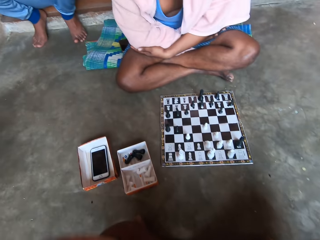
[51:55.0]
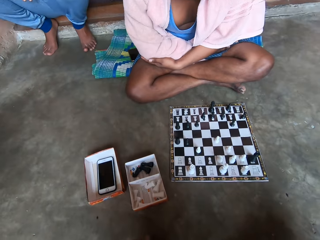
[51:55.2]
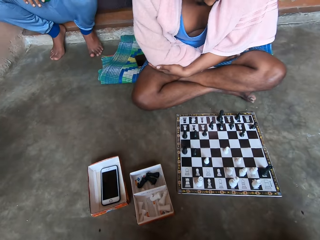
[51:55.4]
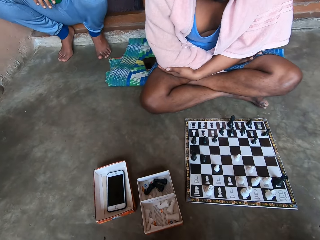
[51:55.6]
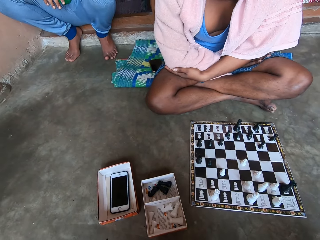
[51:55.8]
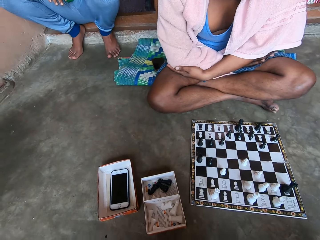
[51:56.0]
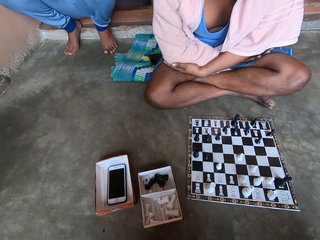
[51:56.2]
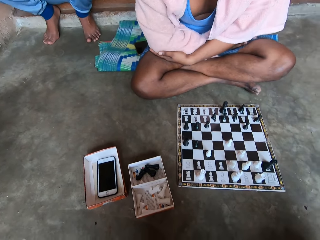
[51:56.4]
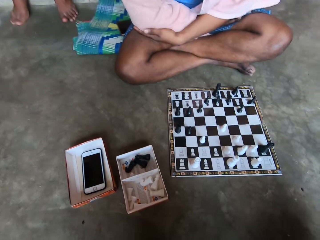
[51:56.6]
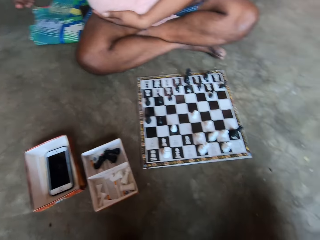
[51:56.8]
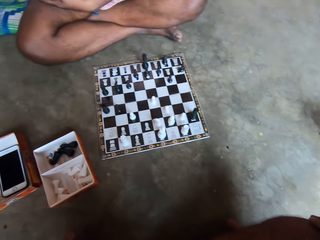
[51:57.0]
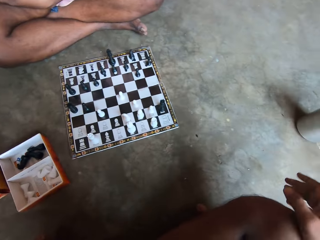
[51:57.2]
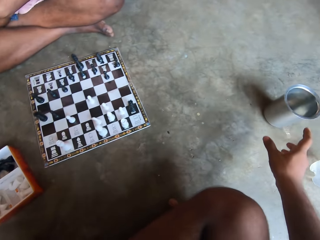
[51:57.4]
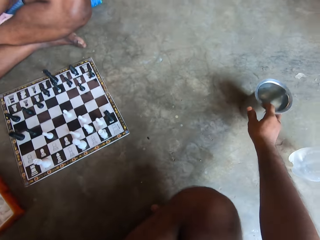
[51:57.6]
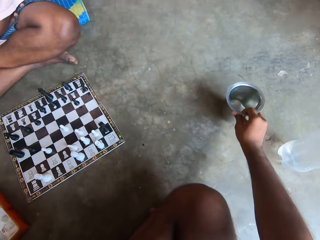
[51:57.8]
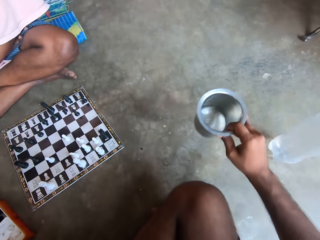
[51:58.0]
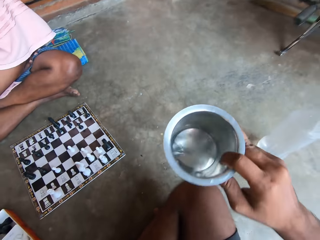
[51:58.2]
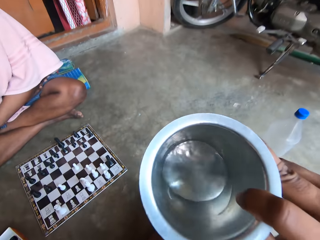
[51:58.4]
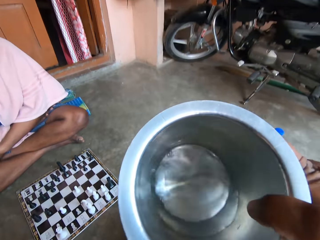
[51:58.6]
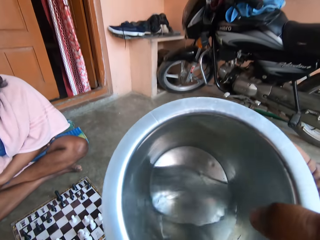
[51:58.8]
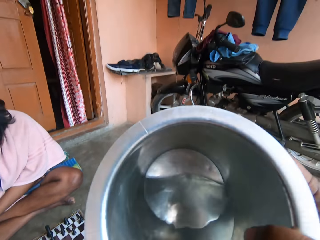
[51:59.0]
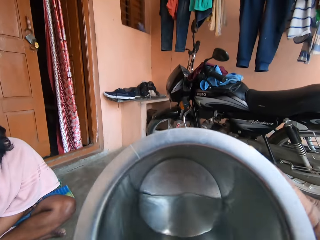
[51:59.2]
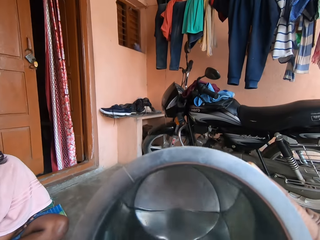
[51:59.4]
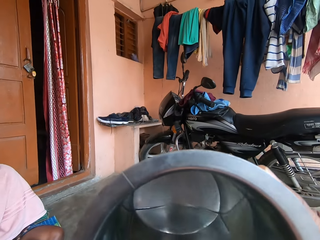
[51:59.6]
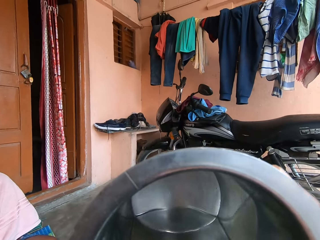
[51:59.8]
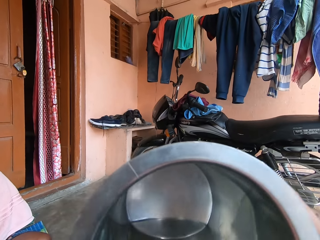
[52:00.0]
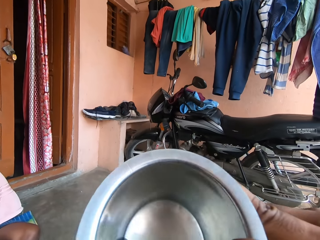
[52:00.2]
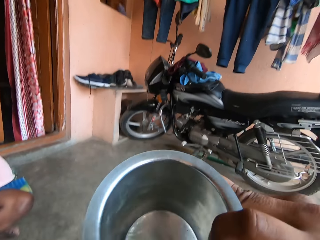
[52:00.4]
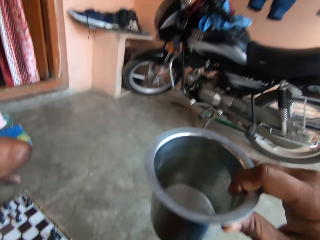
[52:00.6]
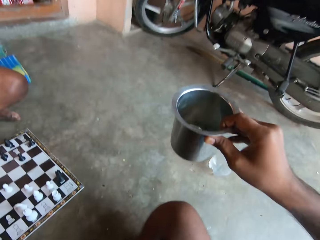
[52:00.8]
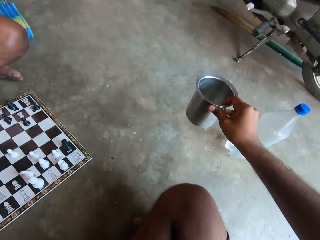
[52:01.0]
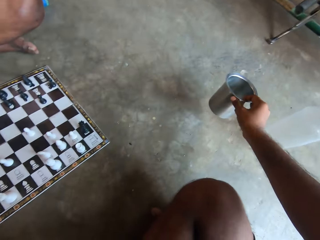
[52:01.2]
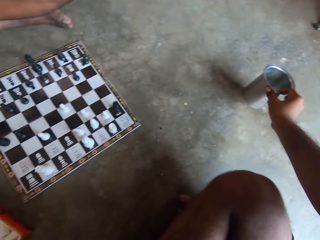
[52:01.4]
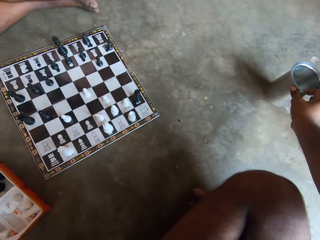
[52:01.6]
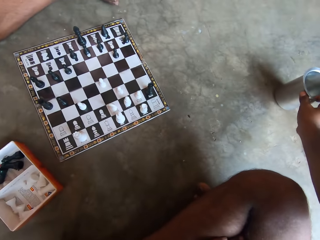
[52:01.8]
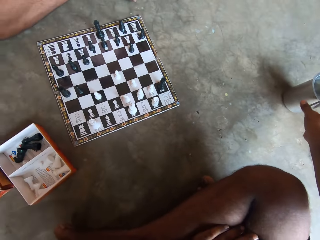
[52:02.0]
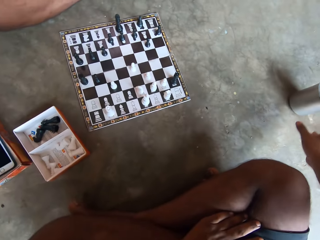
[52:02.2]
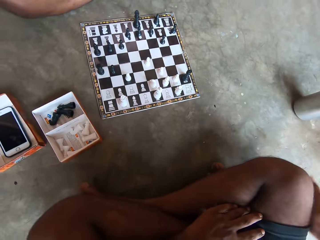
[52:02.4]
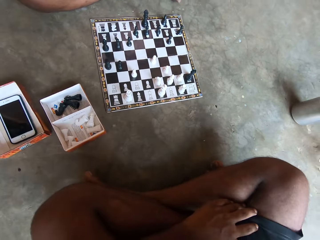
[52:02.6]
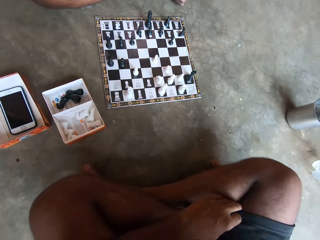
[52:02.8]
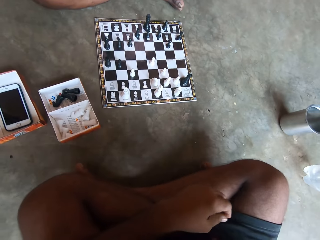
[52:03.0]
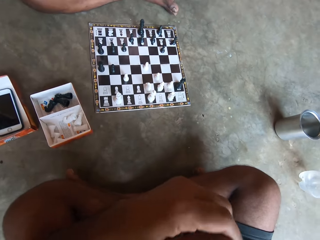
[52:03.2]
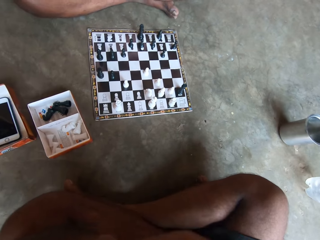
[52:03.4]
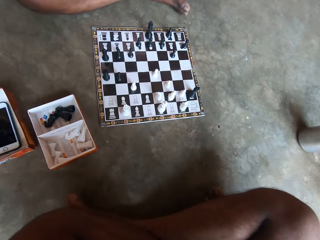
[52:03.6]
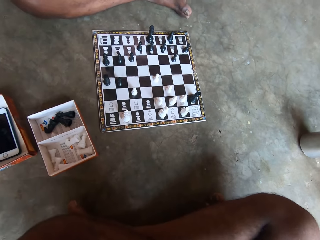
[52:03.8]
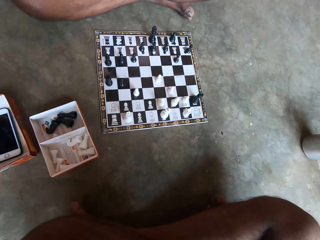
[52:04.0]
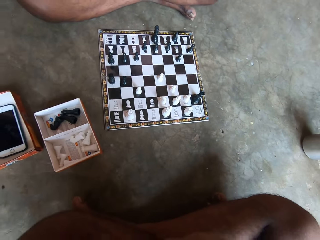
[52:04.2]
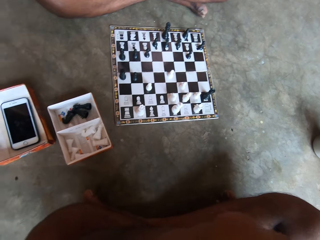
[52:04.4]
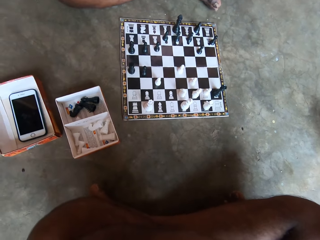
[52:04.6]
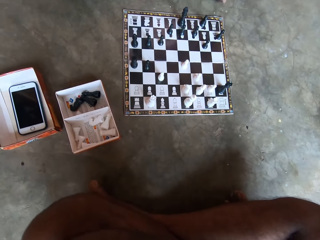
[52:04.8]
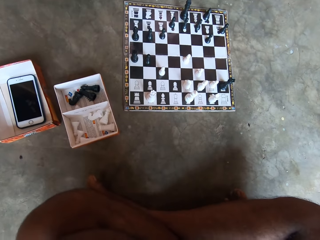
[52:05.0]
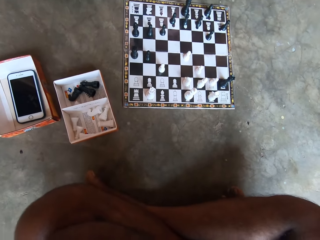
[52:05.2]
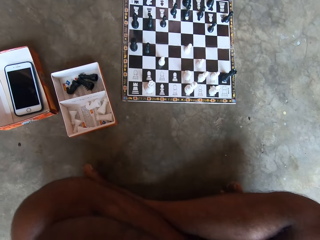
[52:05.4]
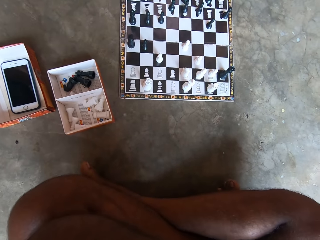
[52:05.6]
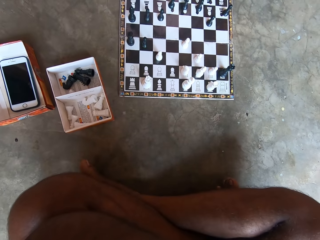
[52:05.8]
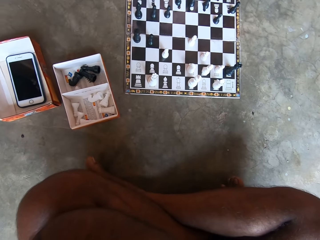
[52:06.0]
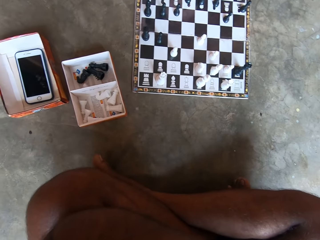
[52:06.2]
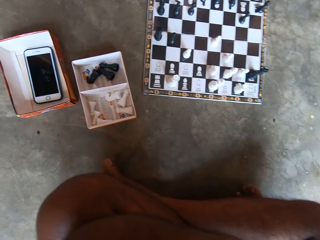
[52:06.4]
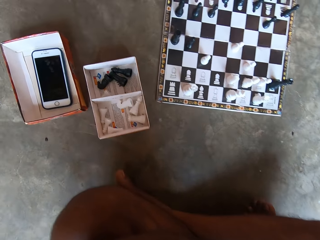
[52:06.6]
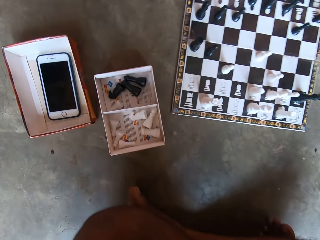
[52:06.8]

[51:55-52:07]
The camera wearer looks at a man. He picks up a metal cup from the floor. He drinks the water inside the metal cup. He drops the metal cup on the floor. He cleans his mouth with his left hand. He looks at the chess board.

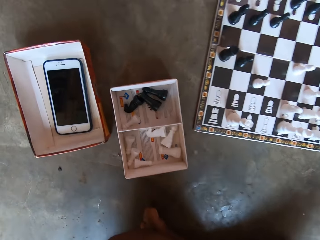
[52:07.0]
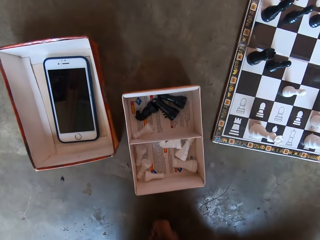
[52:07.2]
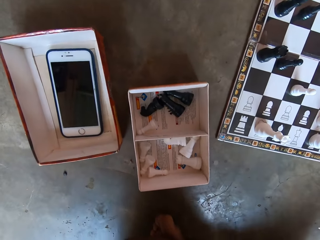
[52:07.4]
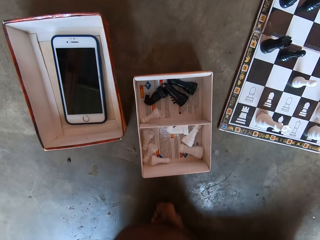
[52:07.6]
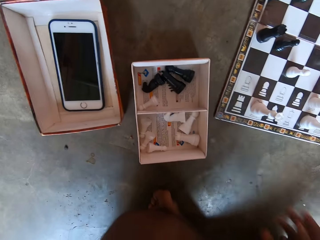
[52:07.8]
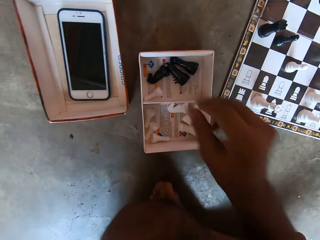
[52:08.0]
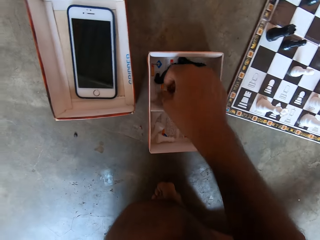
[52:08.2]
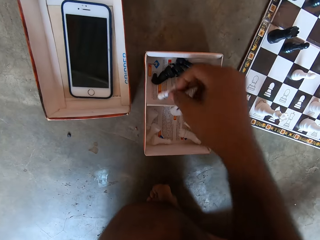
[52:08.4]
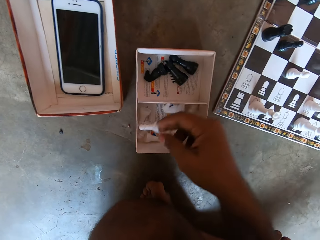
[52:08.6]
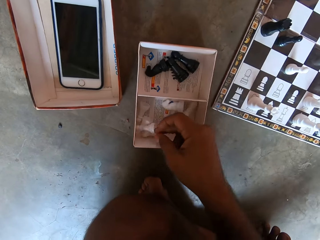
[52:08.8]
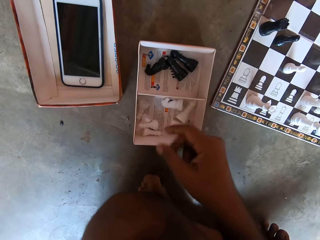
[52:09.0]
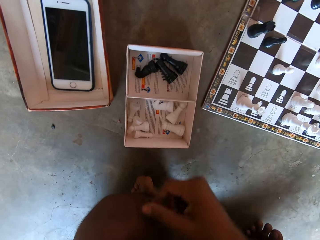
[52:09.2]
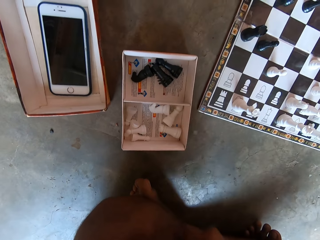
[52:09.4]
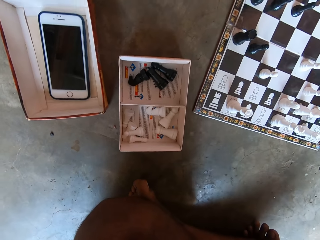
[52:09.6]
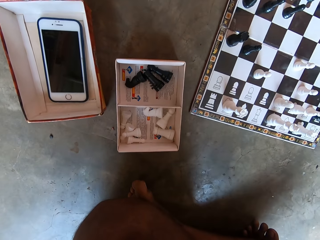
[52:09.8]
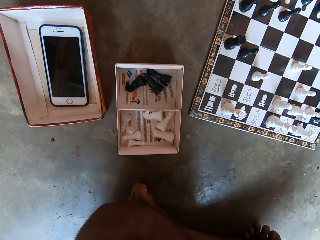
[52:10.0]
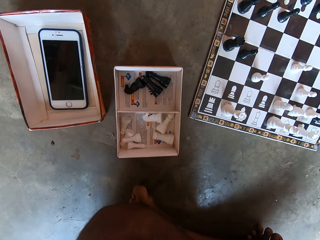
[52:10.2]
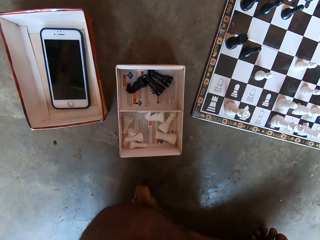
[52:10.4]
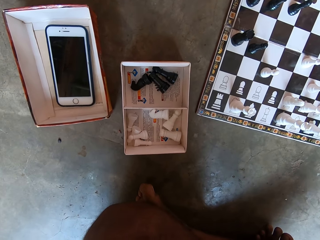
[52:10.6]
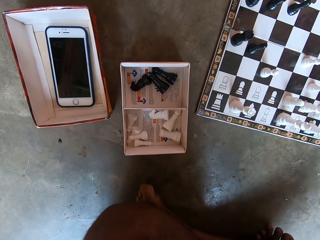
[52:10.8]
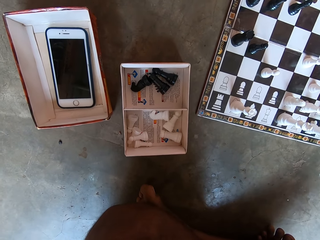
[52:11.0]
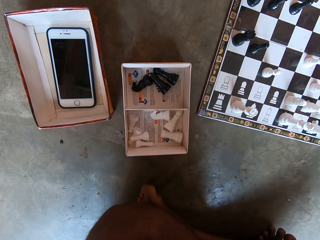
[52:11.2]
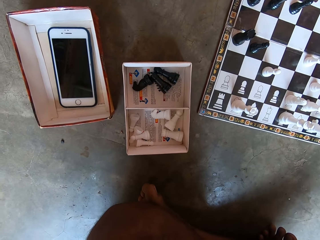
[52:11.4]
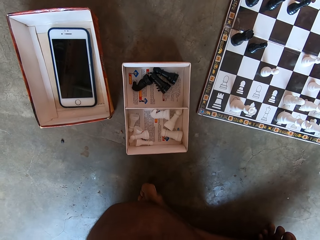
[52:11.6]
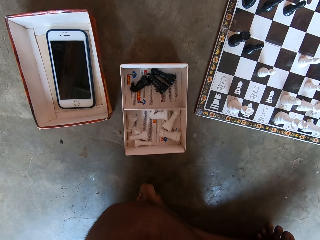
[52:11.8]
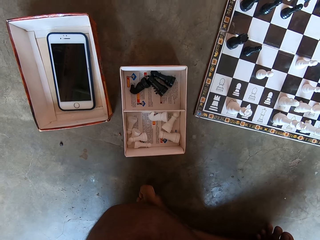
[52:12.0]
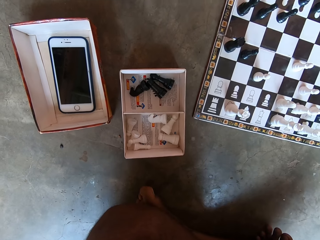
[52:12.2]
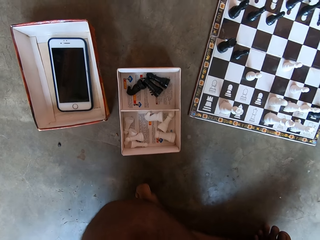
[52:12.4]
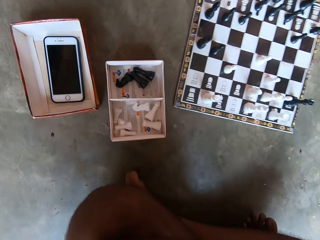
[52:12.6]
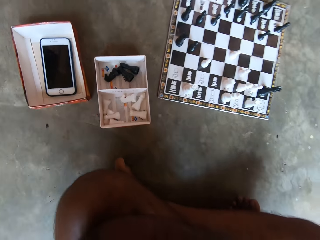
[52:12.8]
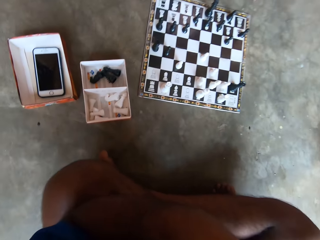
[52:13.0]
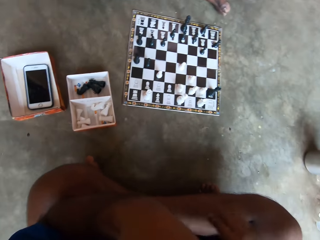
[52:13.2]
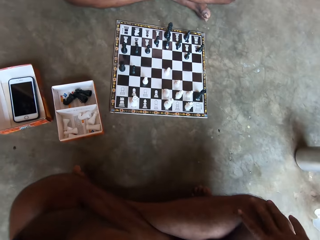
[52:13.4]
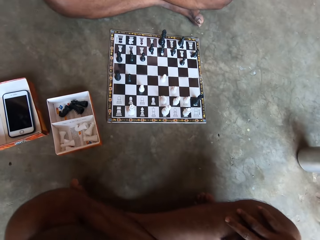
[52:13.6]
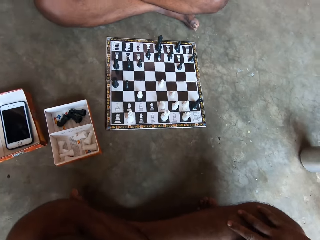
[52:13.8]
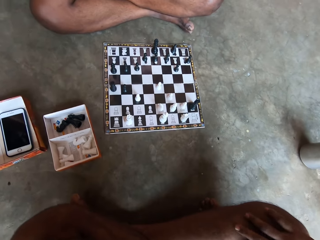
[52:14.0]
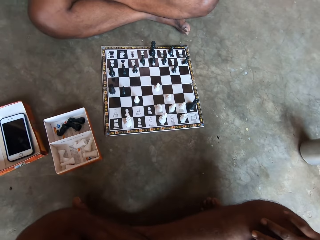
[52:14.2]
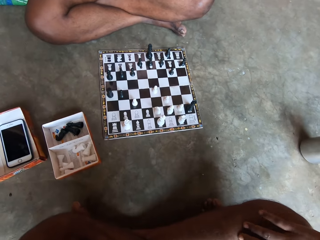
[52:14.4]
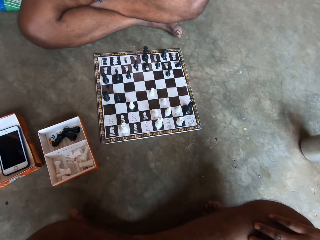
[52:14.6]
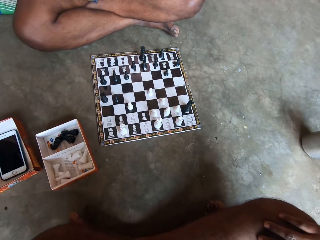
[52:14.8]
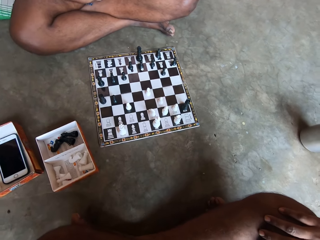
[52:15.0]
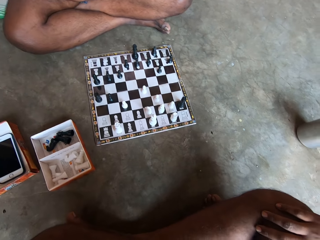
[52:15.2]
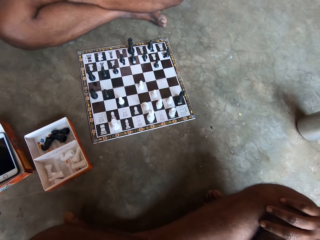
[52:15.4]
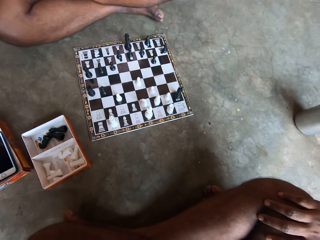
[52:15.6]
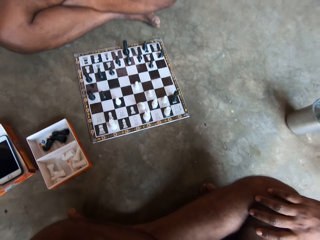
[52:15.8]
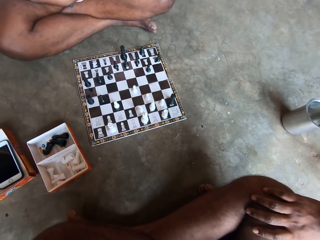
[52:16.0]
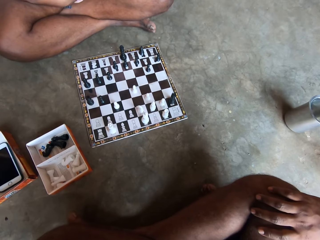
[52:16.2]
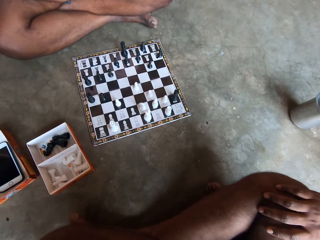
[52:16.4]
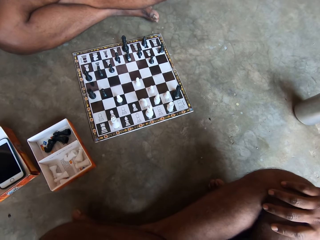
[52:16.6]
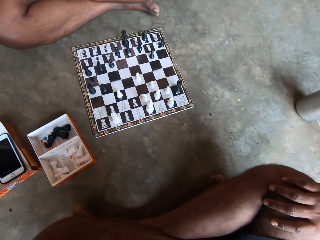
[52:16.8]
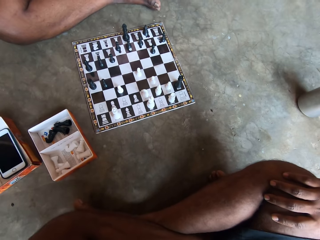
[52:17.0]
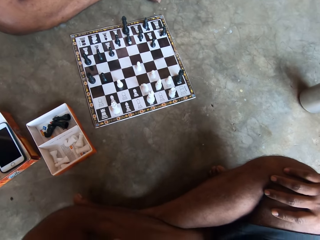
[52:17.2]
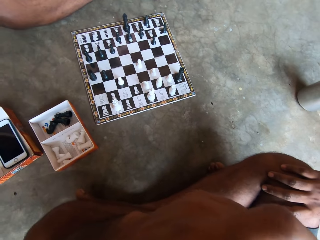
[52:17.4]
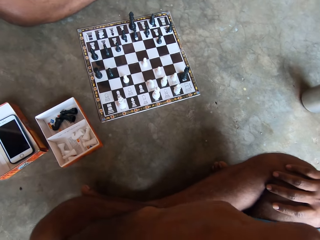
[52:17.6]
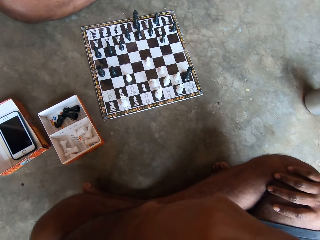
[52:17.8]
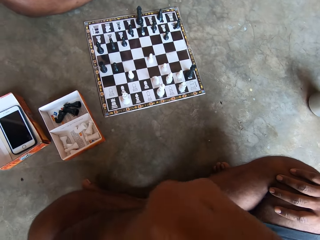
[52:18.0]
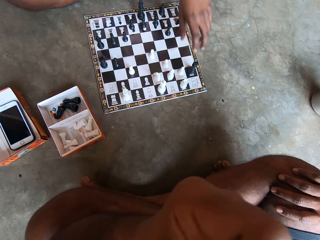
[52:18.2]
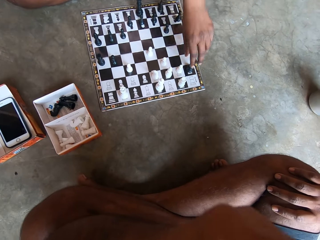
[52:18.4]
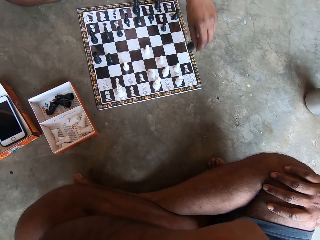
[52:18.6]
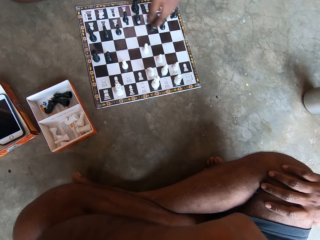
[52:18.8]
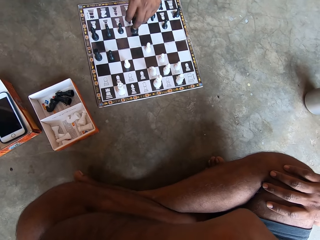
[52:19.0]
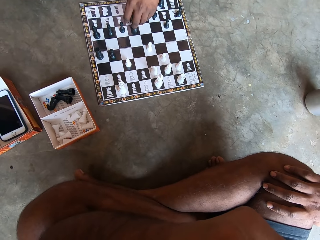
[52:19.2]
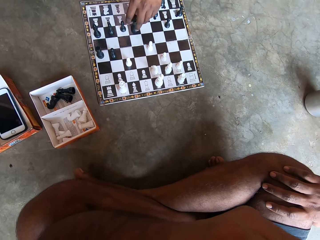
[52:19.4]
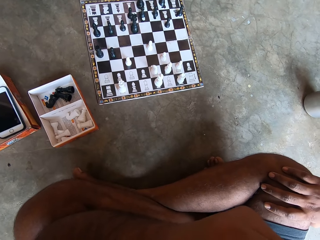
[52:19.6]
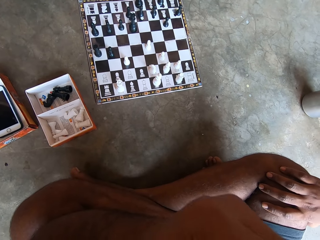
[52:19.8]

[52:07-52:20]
The camera wearer changes the location of the white chess piece in the small box carton. He picks the chess piece and places the piece in a carton segment. He looks at the chess board. He touches his leg. He scratches his nose with his left hand. A man picks a black chess piece from the chess board. The man plays chess. The man drops the black chess piece on the chess board.
